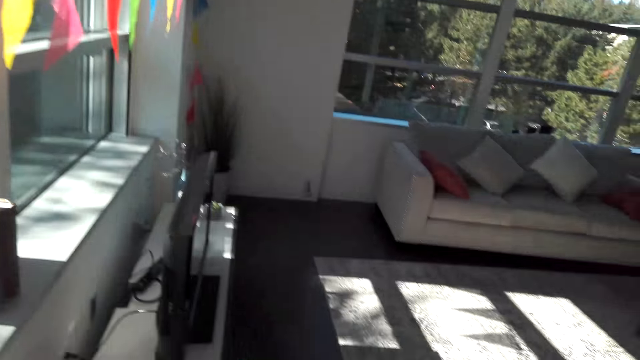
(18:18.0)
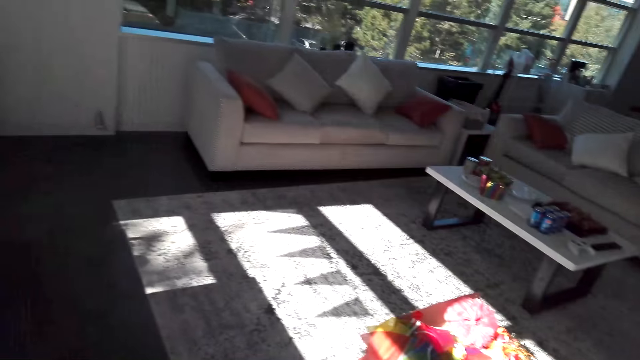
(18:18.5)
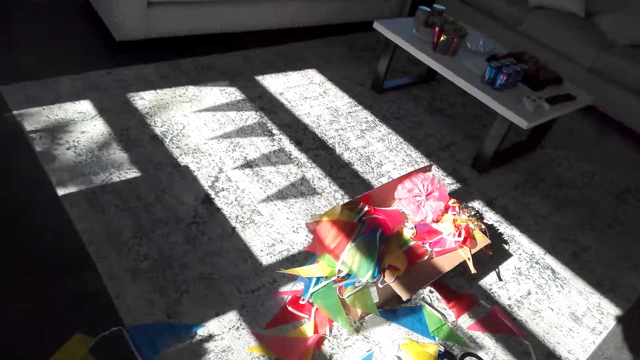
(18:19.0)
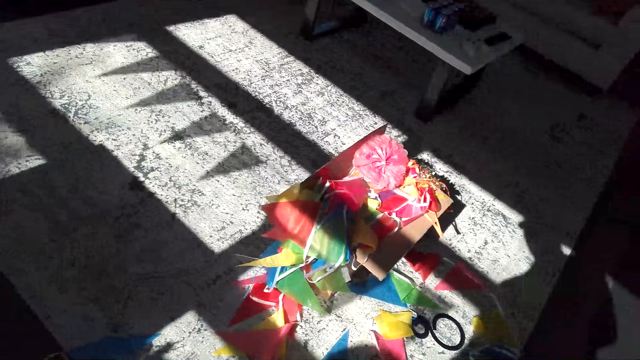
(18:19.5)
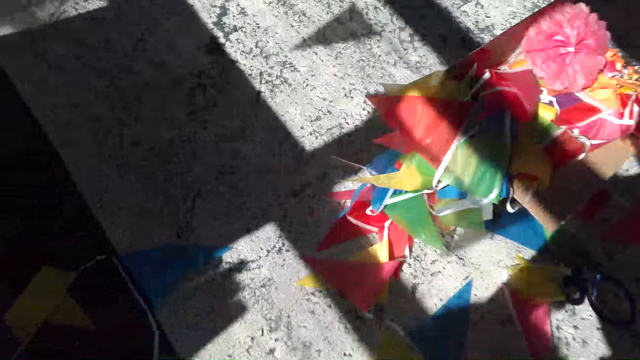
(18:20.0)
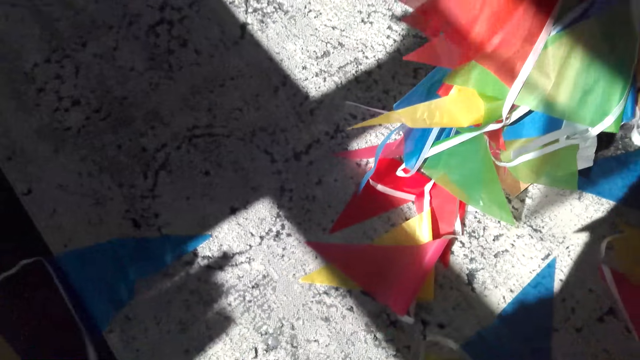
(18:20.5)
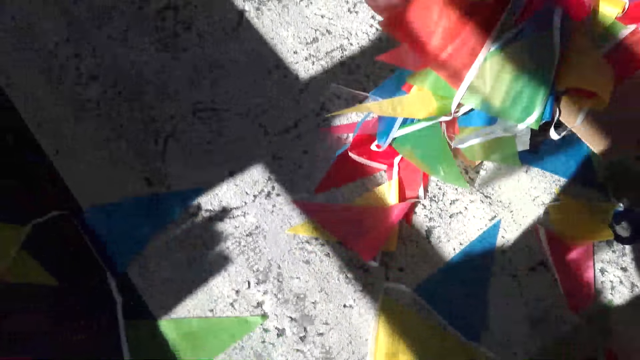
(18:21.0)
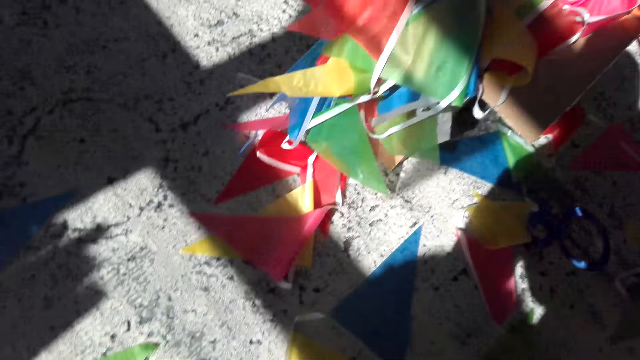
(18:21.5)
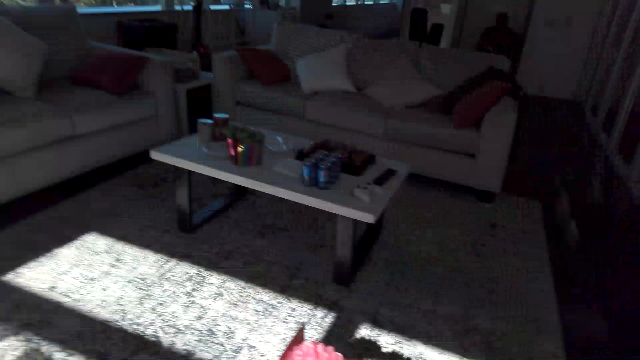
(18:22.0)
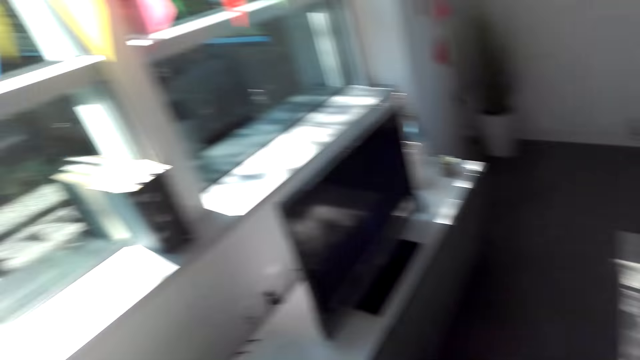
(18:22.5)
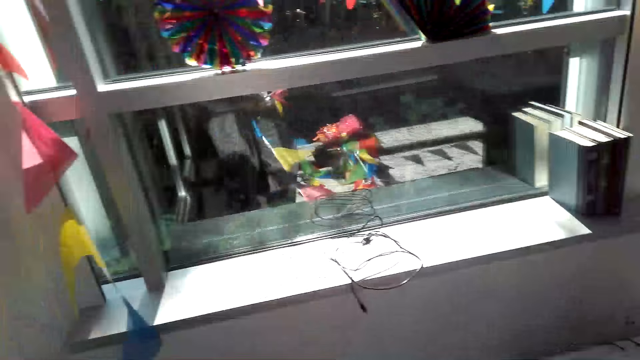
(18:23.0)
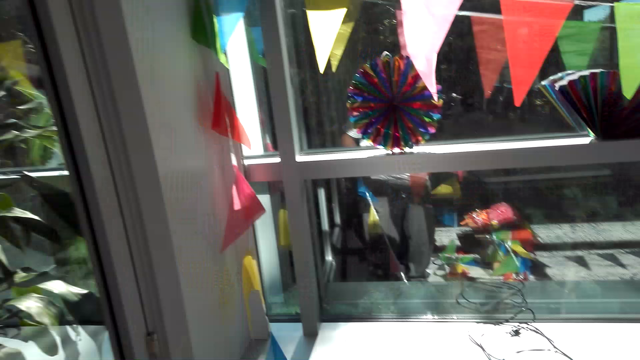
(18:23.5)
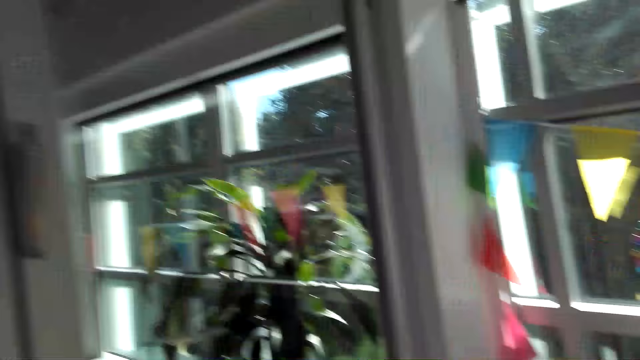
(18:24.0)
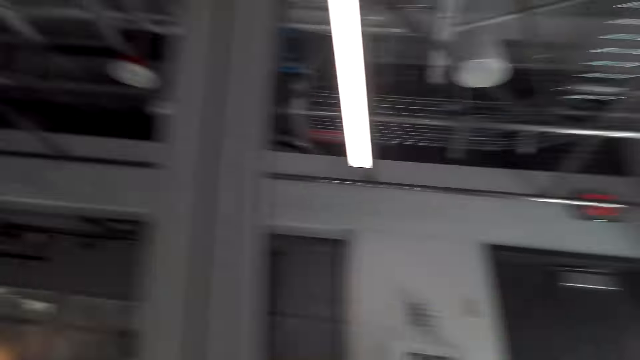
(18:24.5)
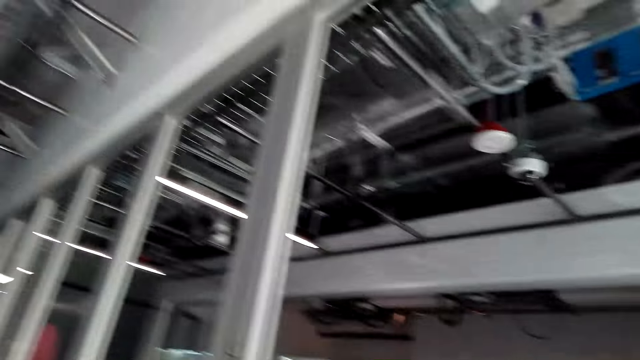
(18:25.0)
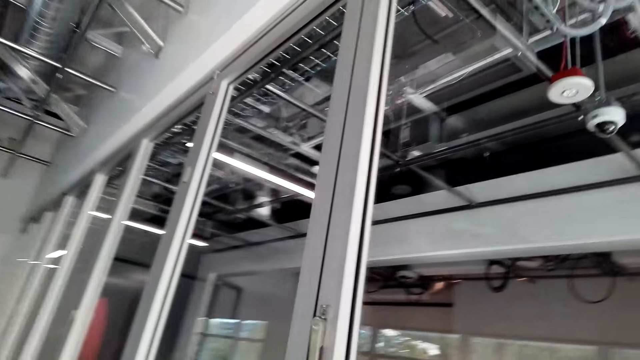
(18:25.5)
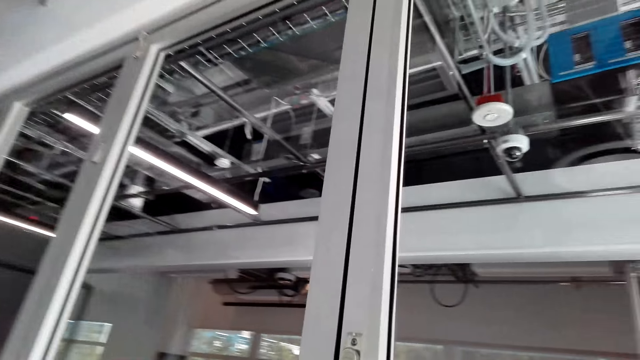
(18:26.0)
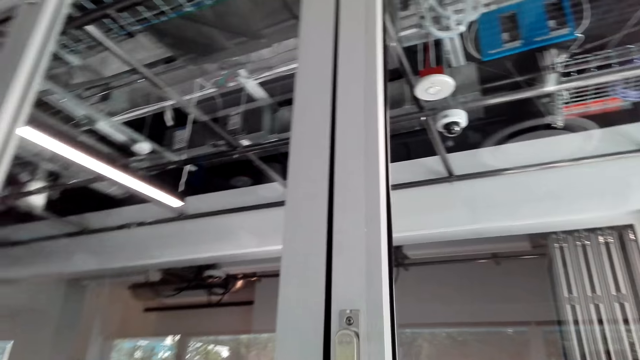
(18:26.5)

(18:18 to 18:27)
The camera wearer walks around the room.

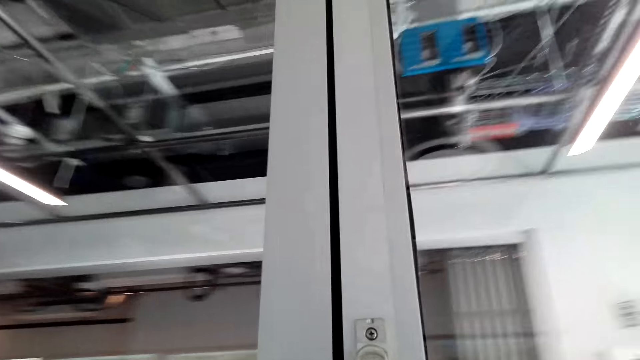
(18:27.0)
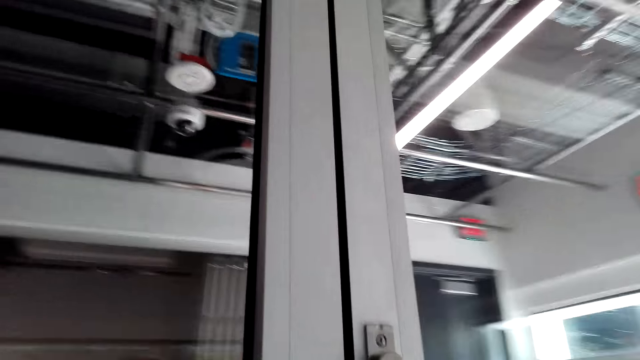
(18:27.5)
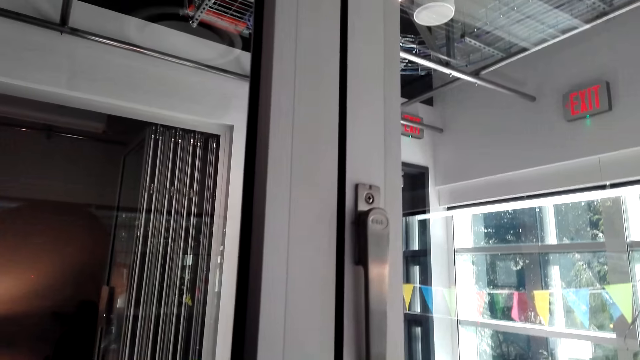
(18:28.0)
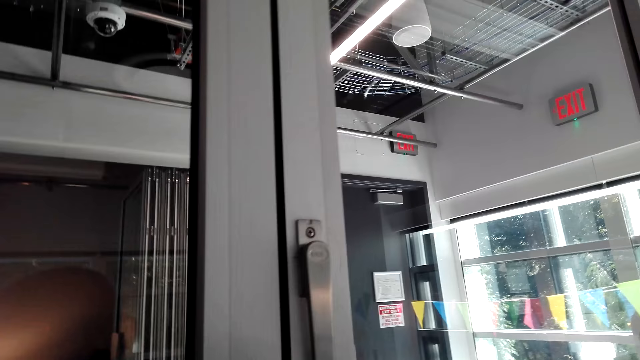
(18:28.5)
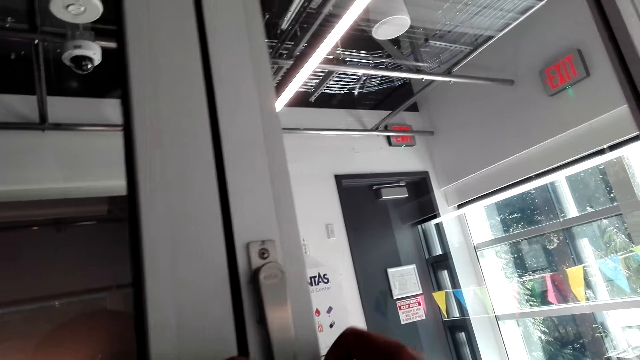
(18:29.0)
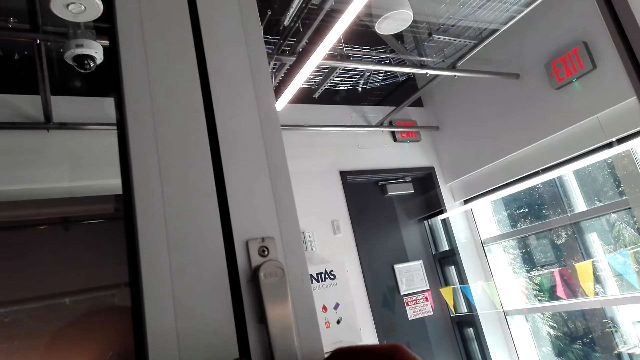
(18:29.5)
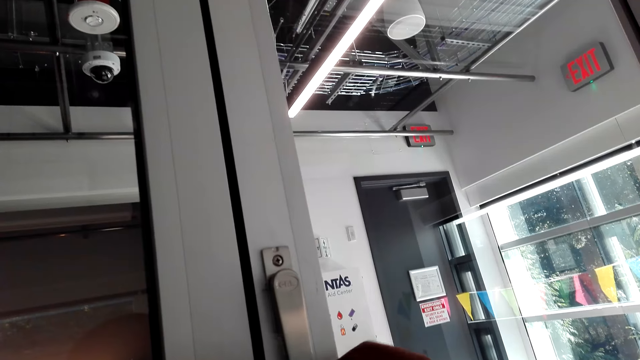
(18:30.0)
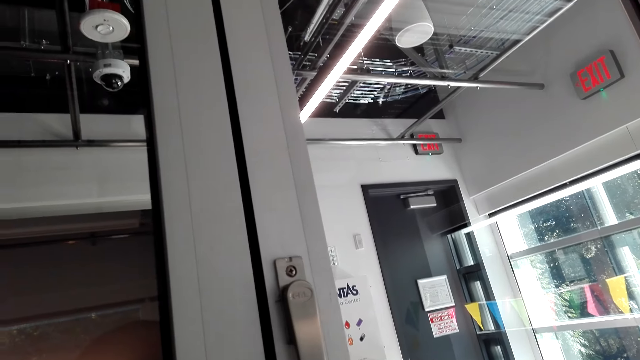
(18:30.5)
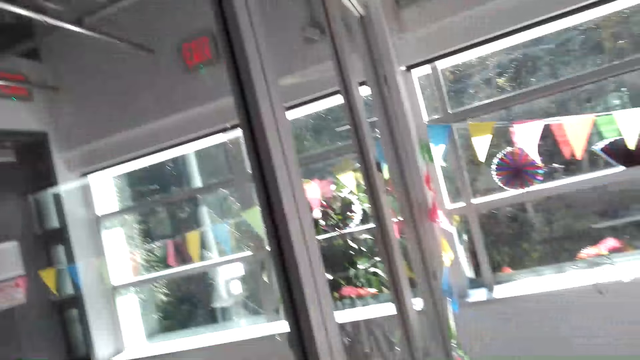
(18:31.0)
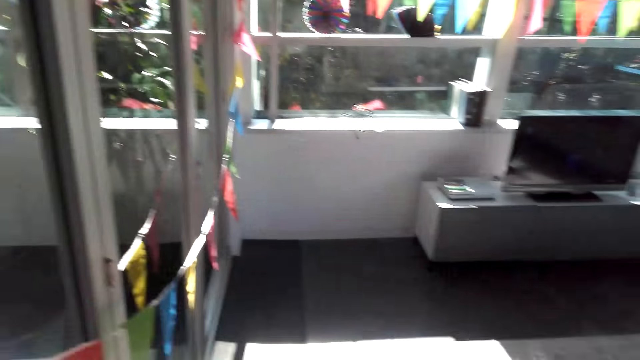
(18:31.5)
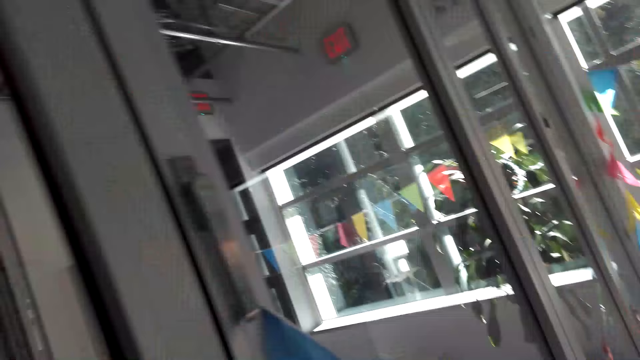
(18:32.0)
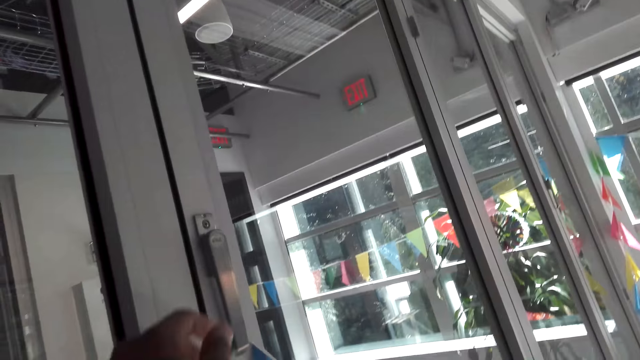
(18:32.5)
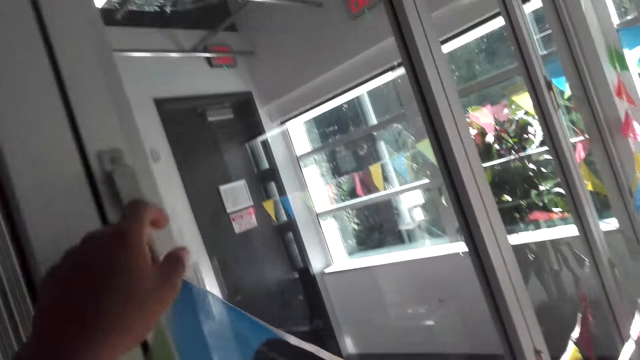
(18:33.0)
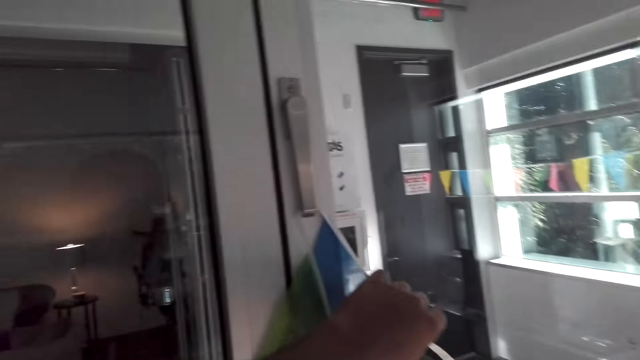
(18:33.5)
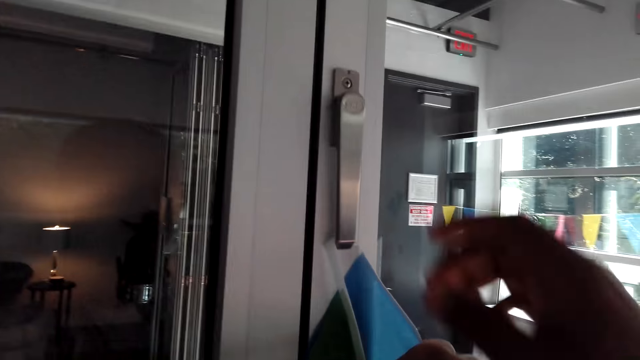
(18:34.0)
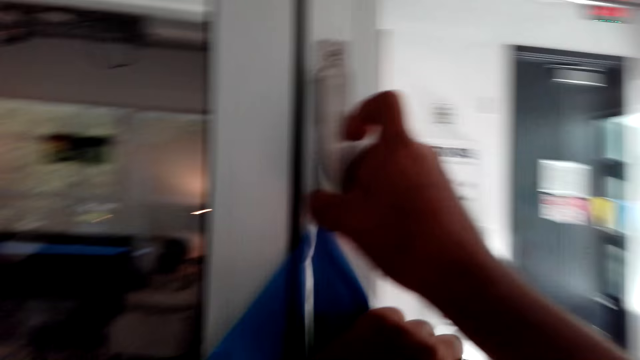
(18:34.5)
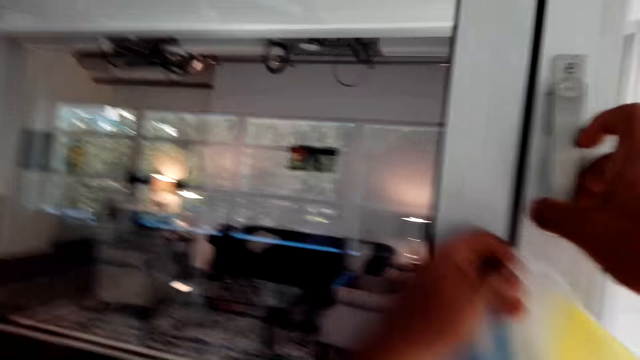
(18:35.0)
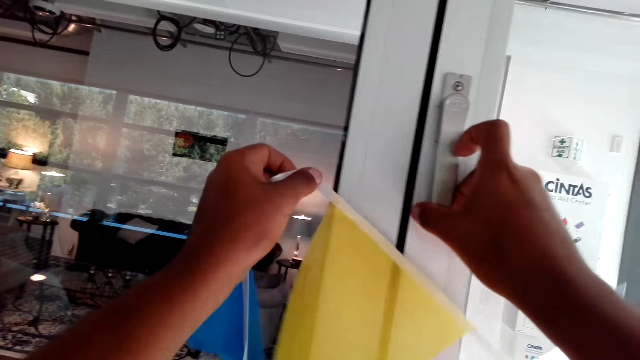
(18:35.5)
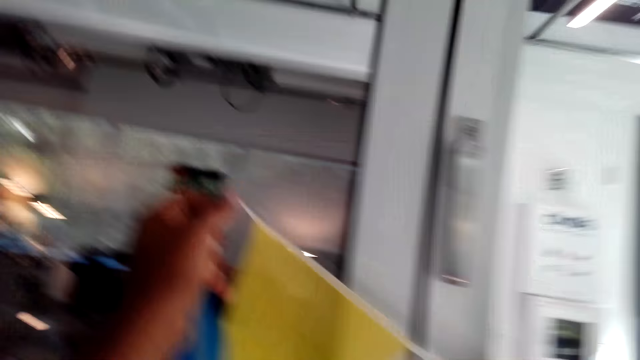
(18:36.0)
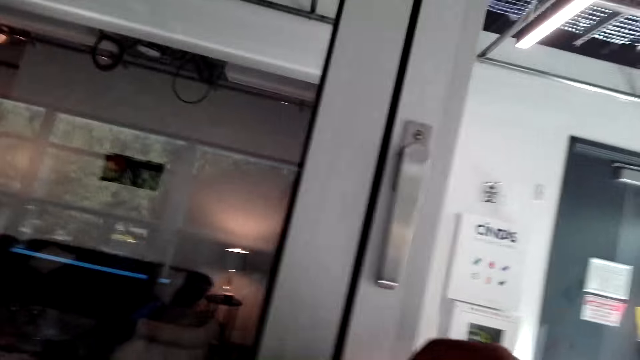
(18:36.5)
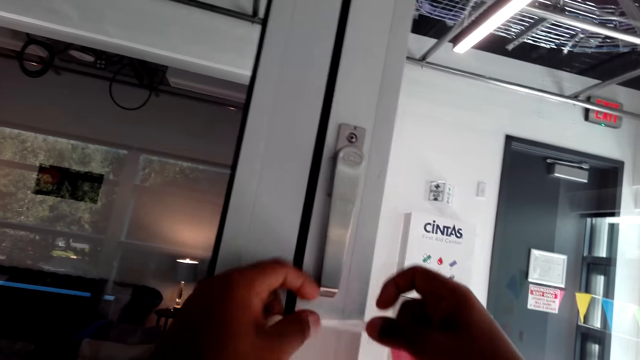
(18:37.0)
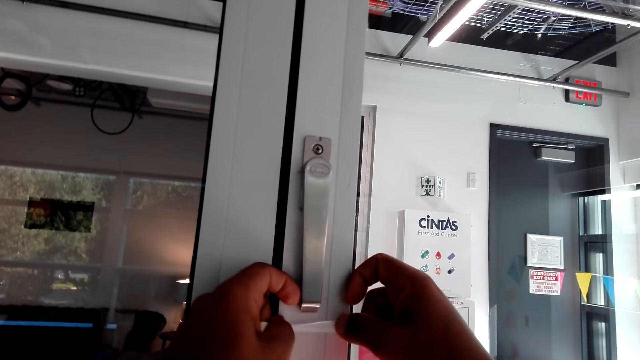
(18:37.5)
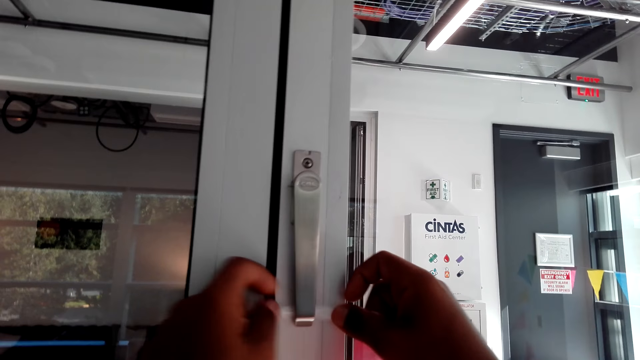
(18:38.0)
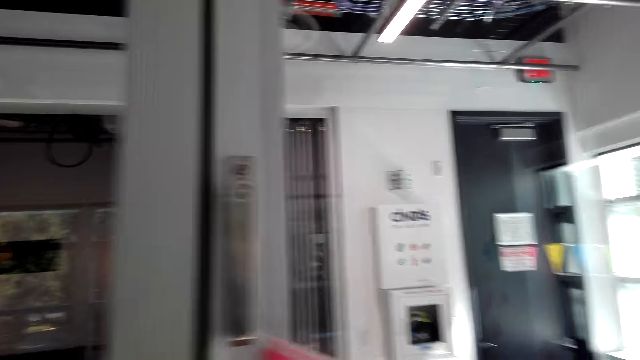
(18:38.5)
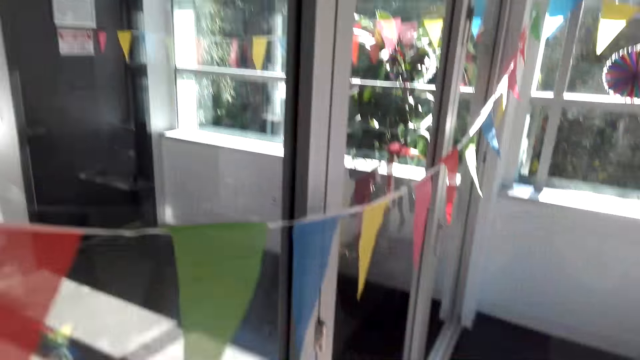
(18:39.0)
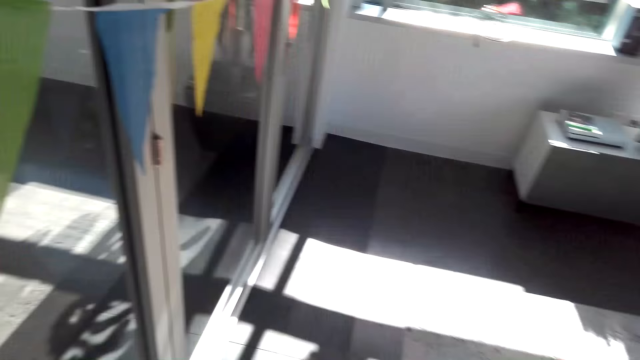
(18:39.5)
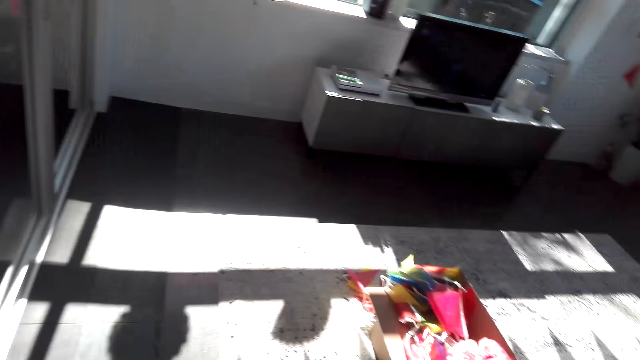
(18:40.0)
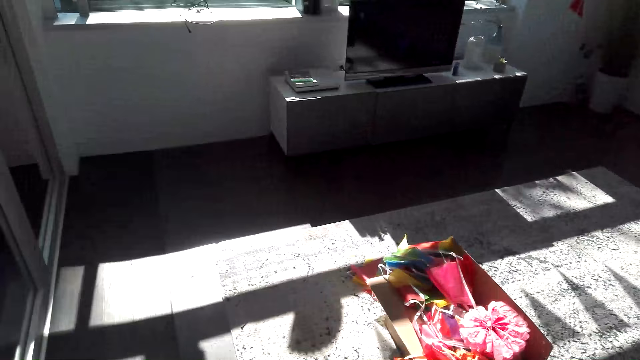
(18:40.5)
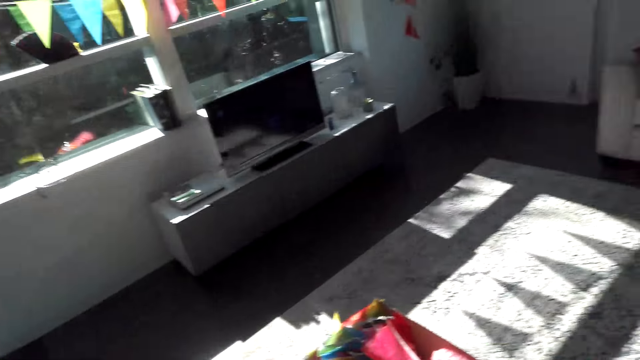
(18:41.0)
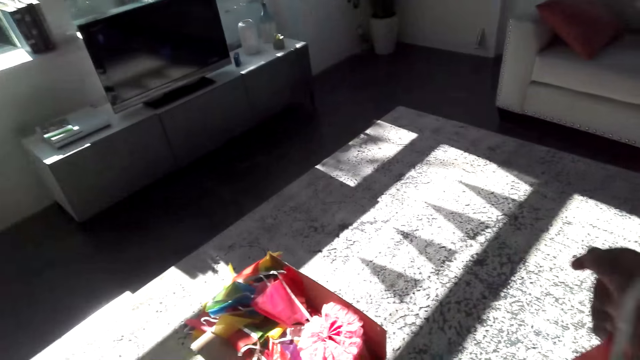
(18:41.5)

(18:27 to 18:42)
The camera wearer touches the door. He walks around the room. He aligns a seal tape on the door knob. He puts the decorating flowers on the door frame. He touches the door knob with his hand. He aligns the seal tape on the door knob. He walks around the room.
